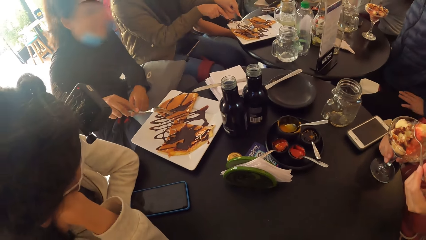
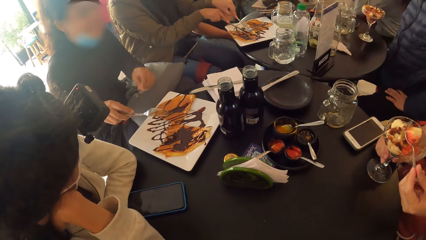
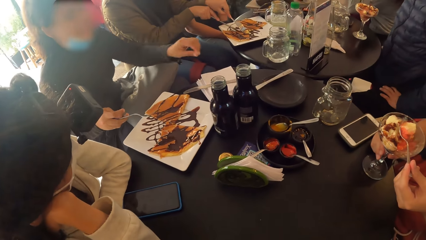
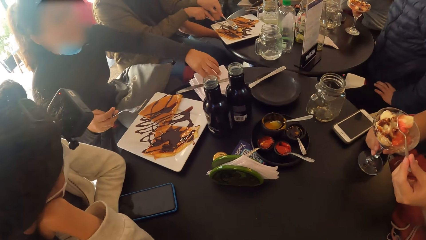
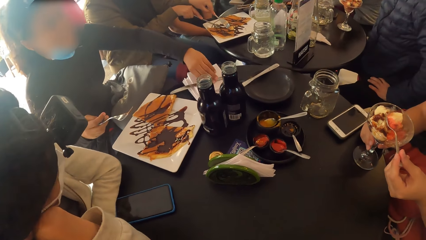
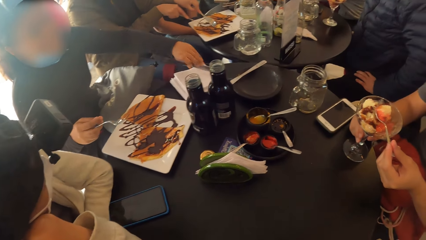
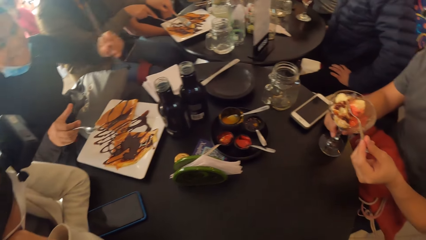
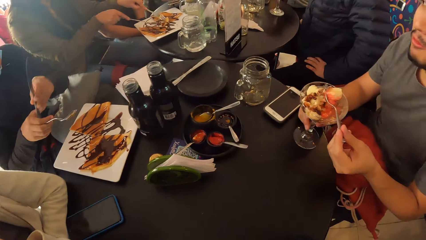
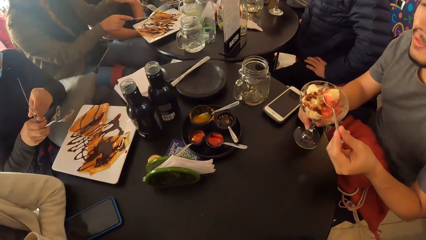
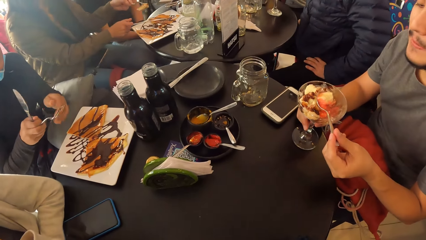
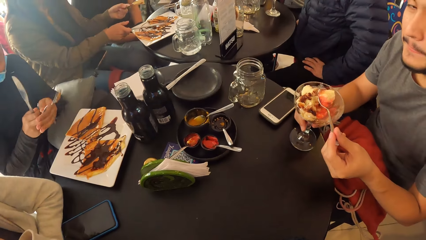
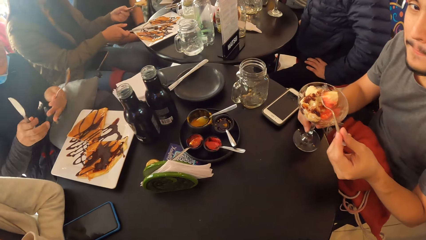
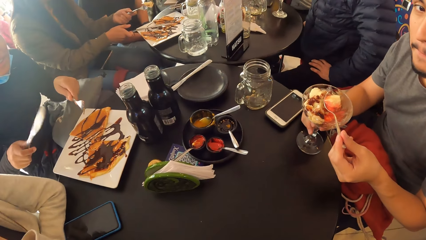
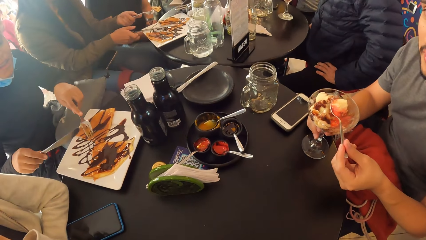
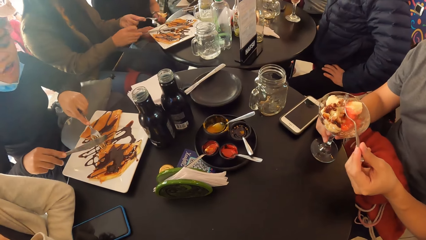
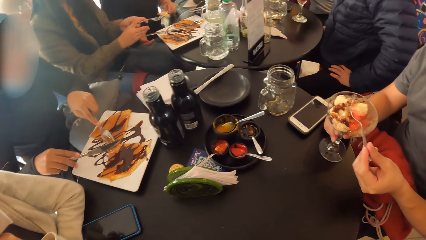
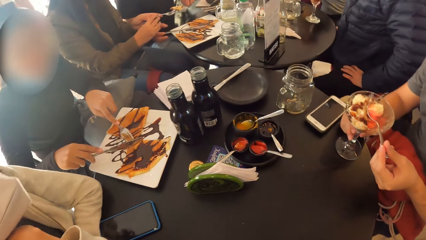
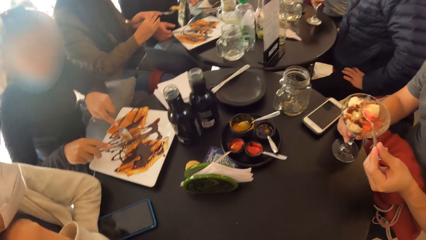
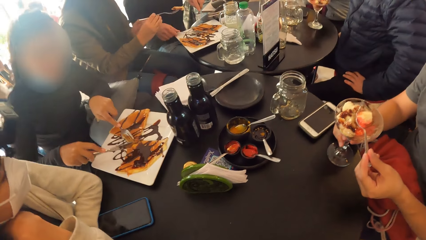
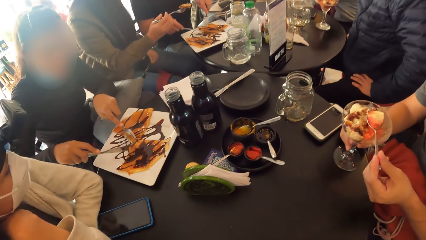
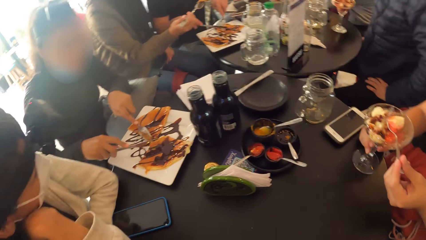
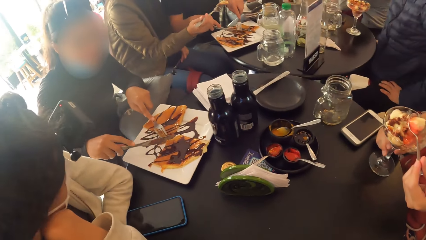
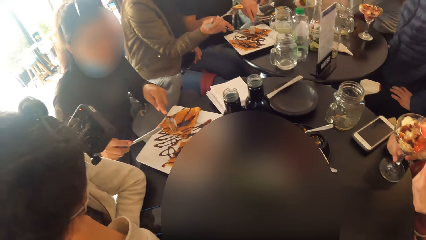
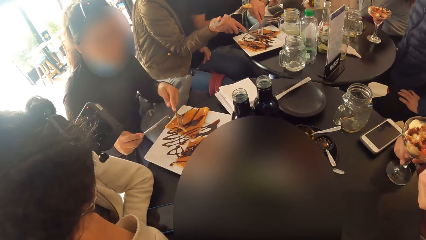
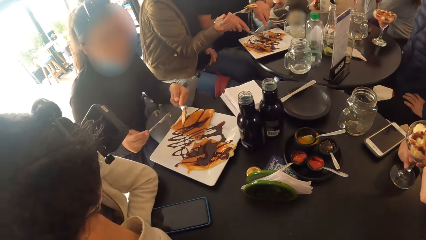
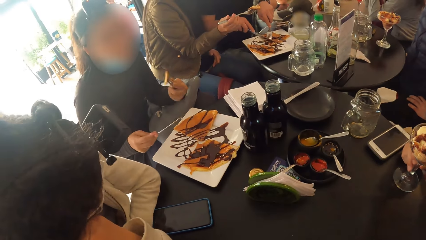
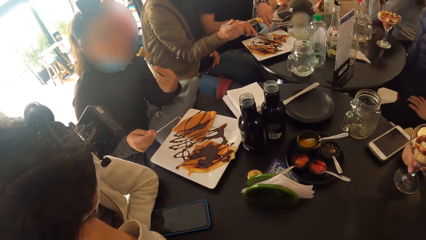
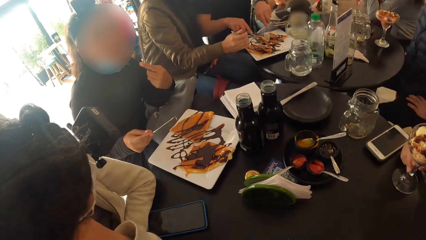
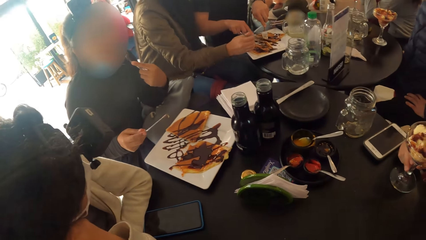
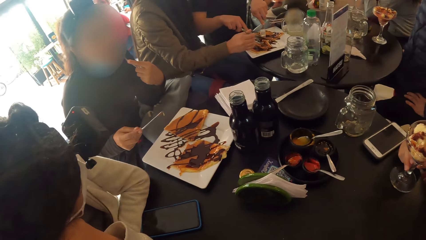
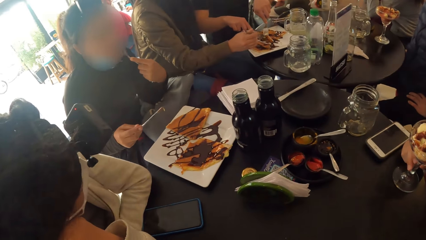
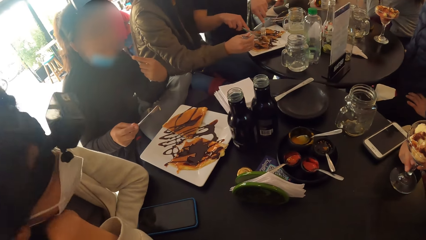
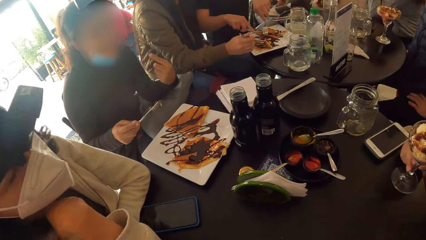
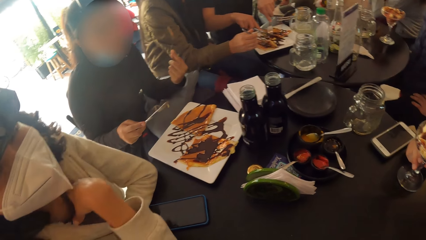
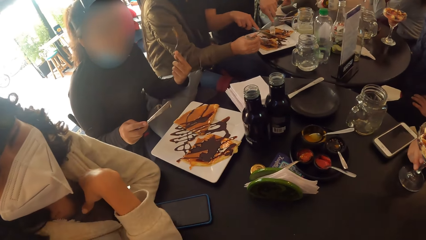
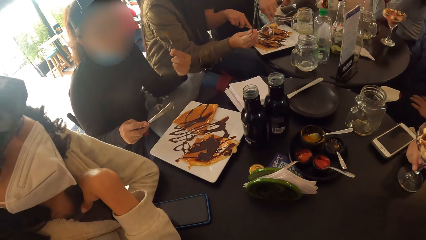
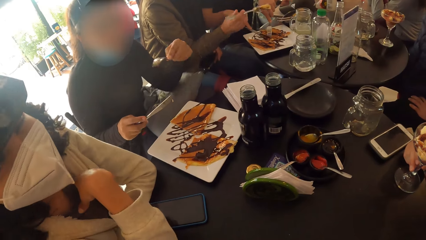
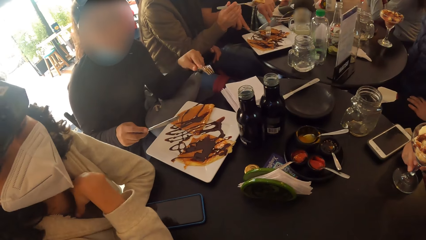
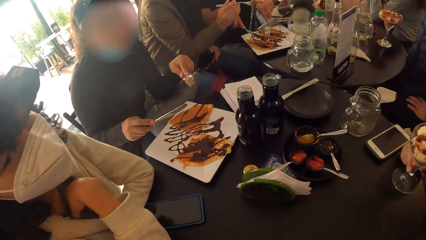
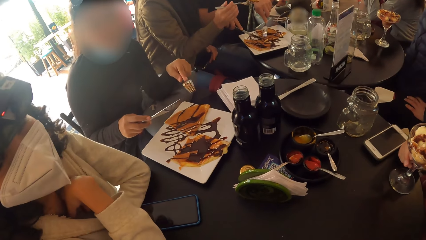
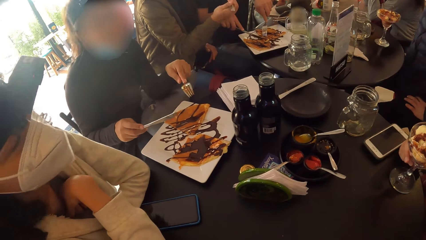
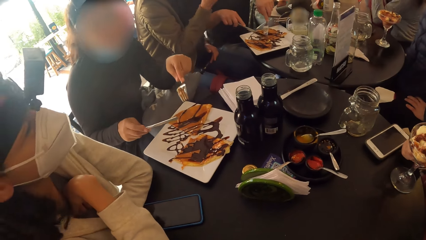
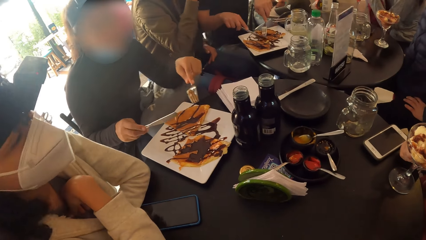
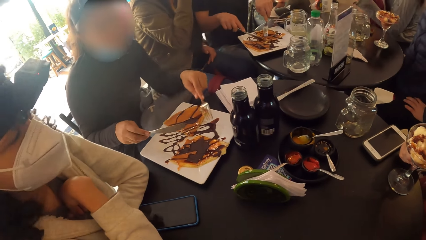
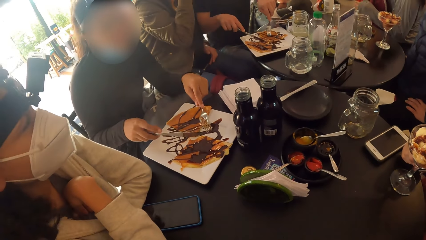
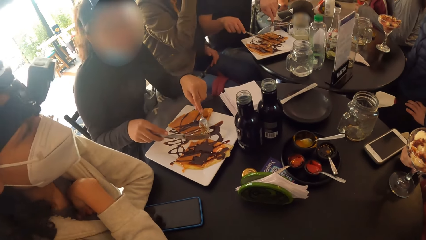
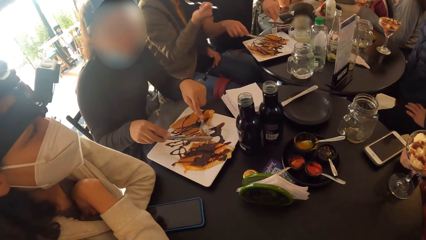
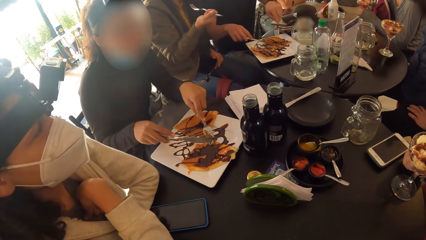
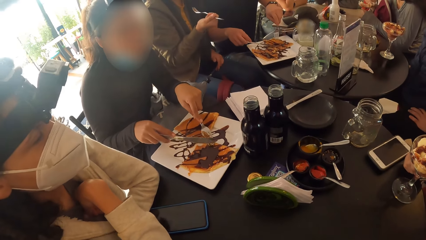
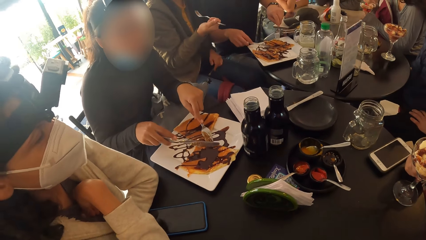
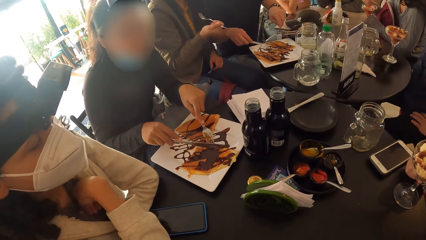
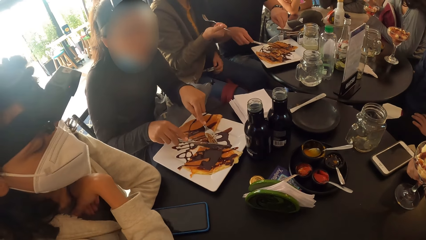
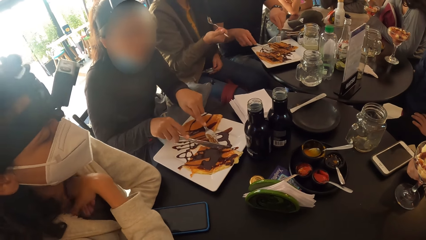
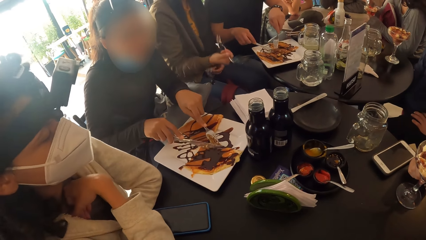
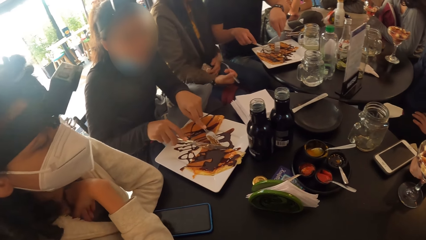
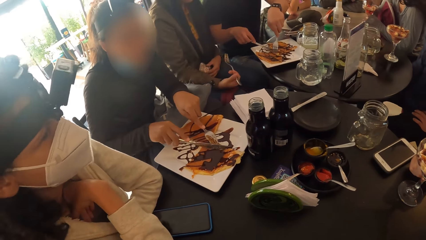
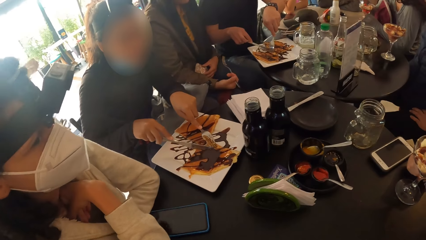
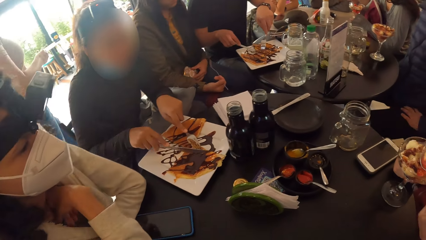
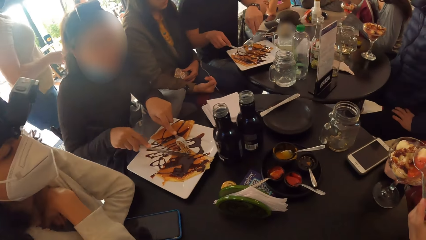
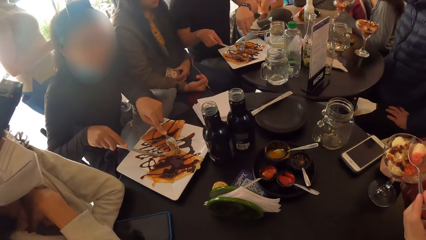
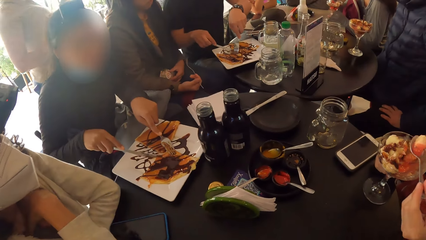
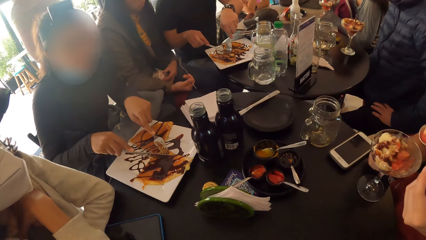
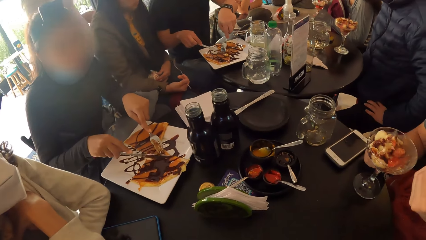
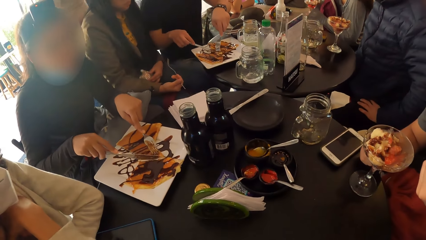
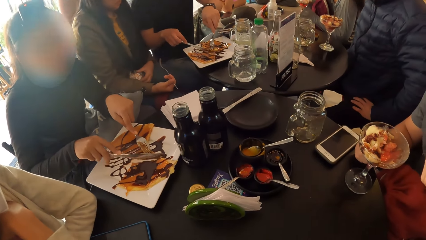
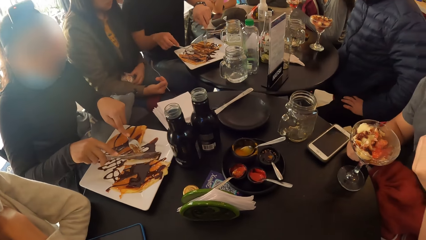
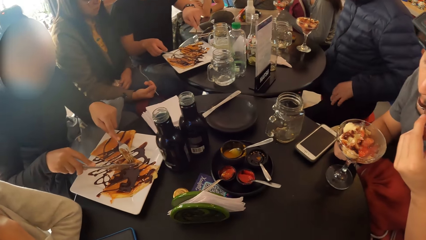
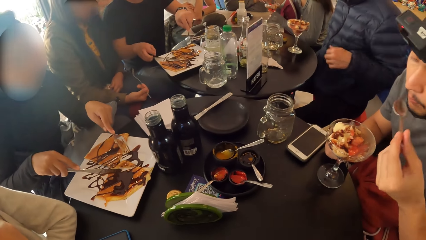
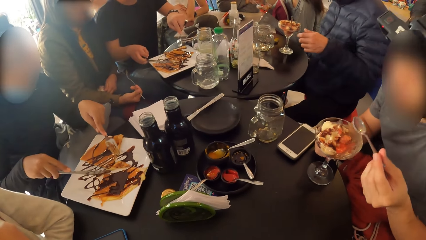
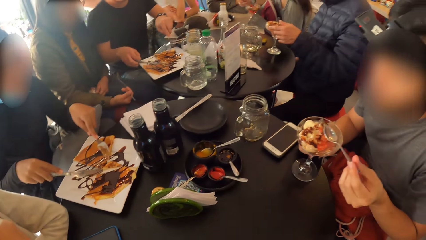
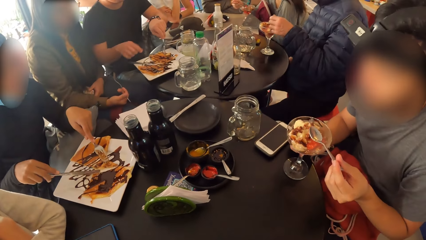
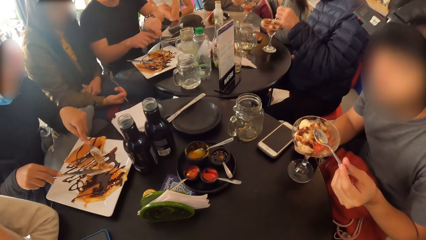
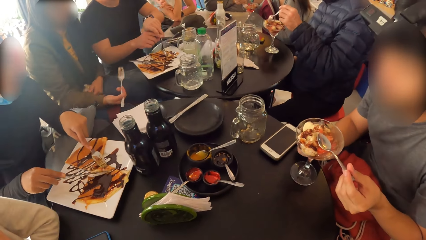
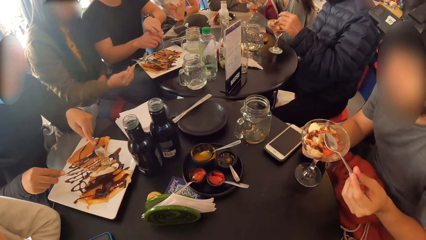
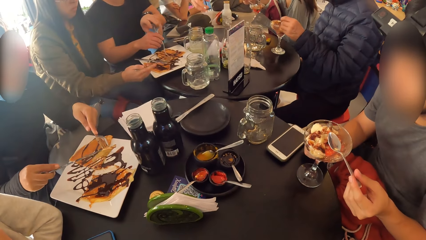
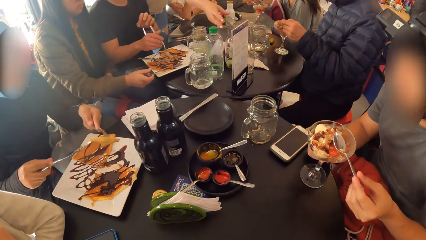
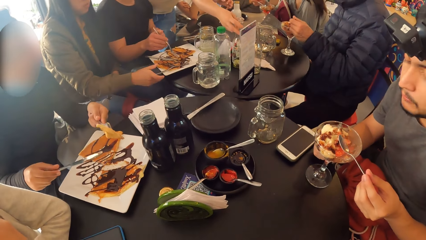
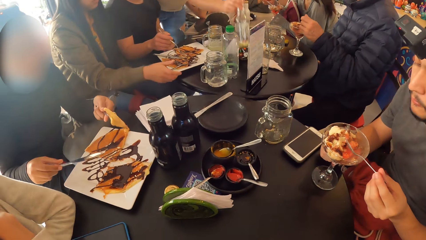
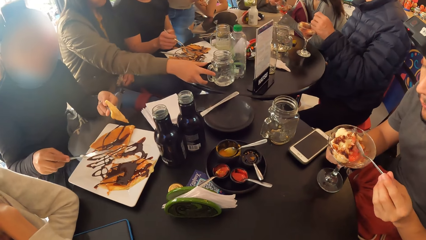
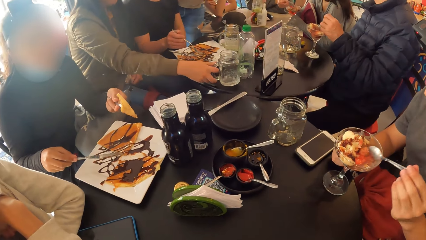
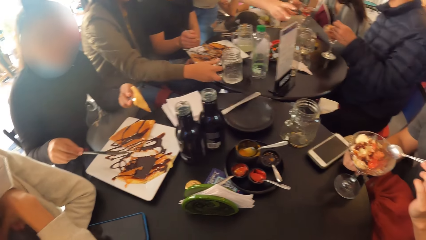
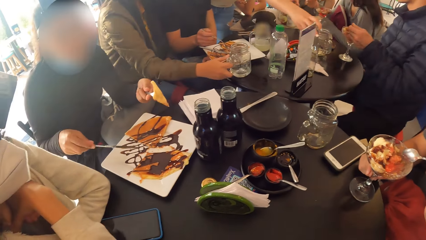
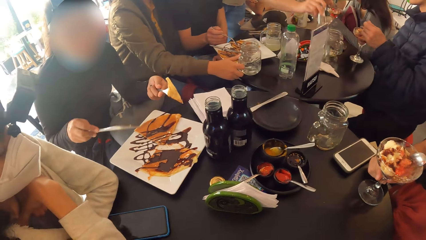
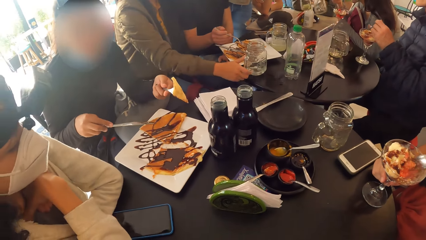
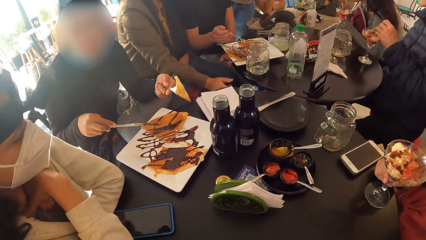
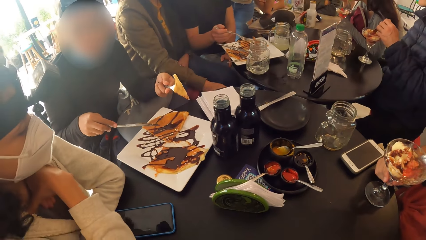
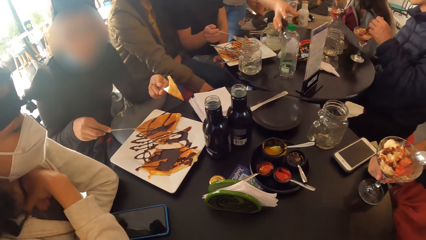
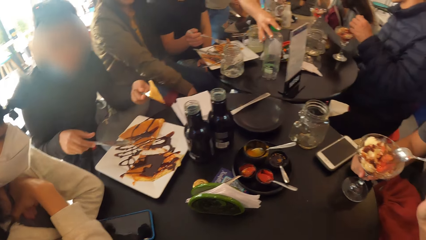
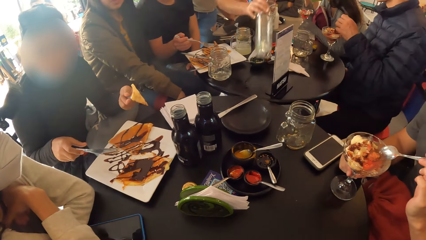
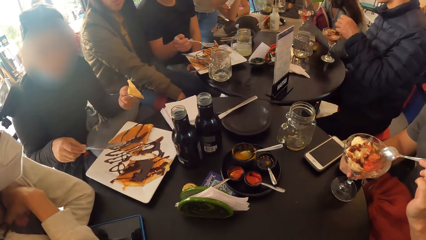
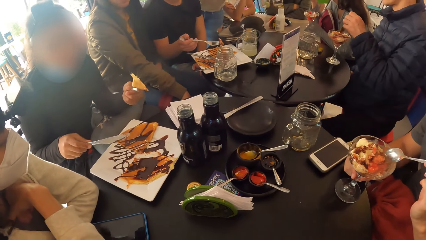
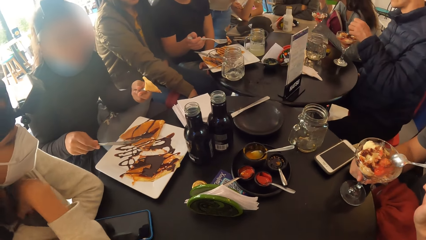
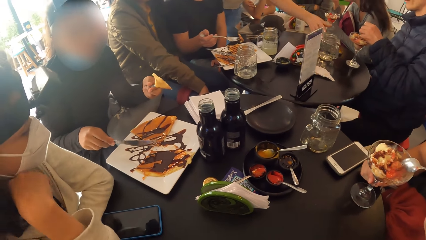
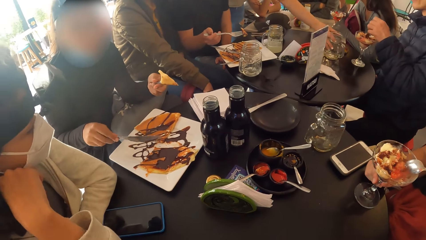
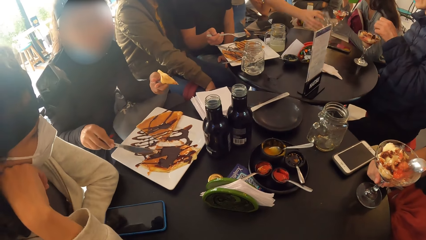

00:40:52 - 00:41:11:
A man interacts with the camera wearer. The woman picks up a knife from the table with her left hand. The woman passes the knife from her left hand to her right hand and passes the fork from her right hand to her left hand. Another man cuts the pie on the plate with the fork in his left hand and the knife in his right hand. The woman eats the pie on the fork in her left hand. The camera wearer interacts with another woman and the woman. The woman cuts the pie on the plate with the fork in her left hand and the knife in her right hand. A third woman cuts the pie on the plate with the fork in her left hand and the knife in her right hand. The woman interacts with the other woman and the camera wearer.
